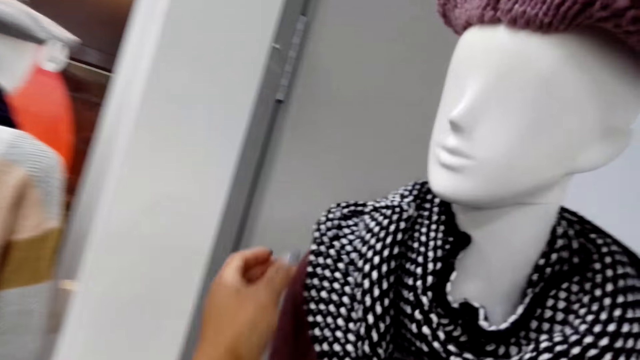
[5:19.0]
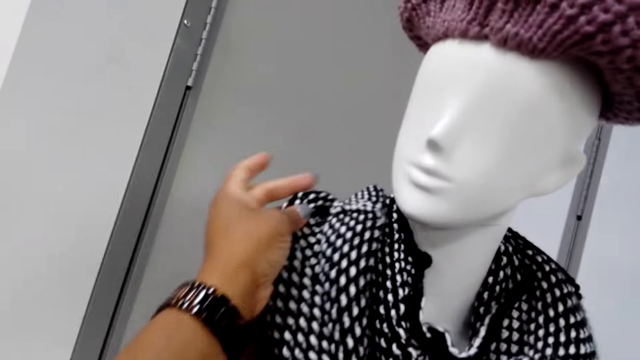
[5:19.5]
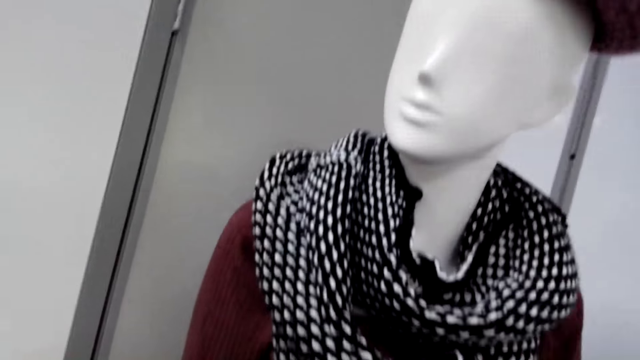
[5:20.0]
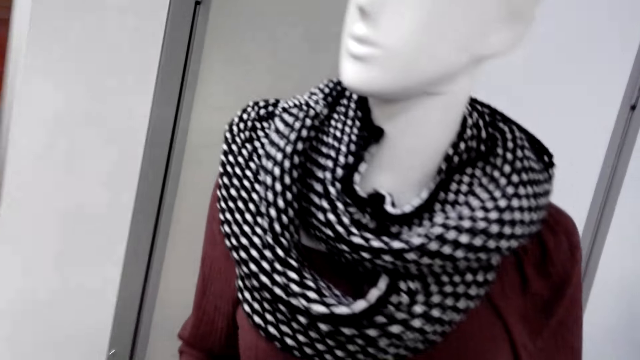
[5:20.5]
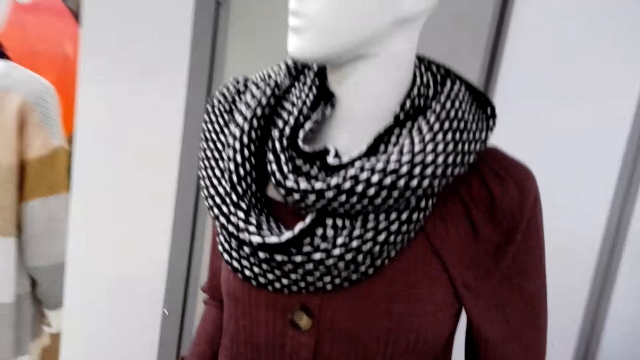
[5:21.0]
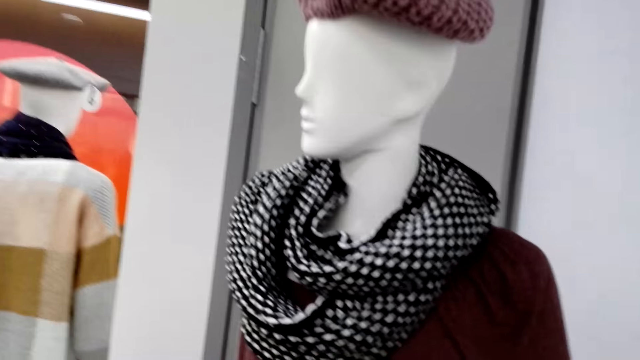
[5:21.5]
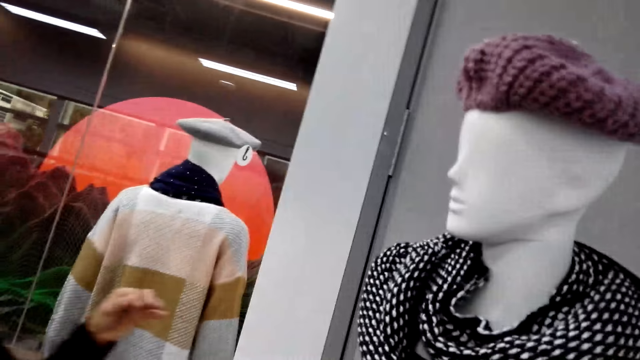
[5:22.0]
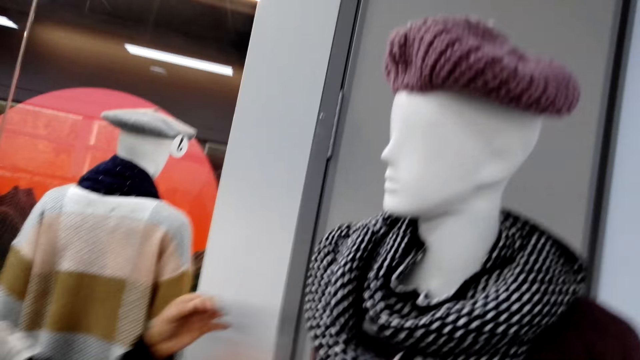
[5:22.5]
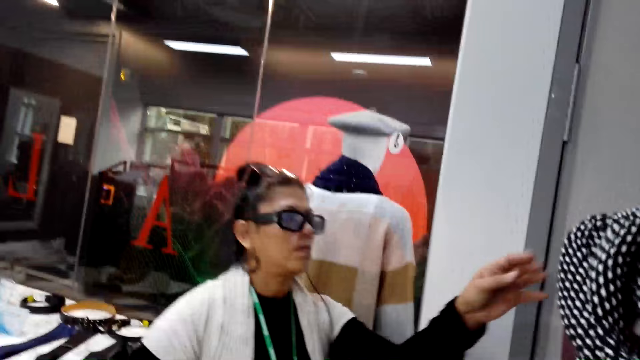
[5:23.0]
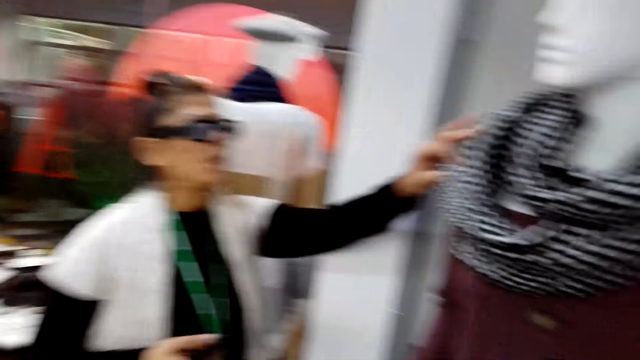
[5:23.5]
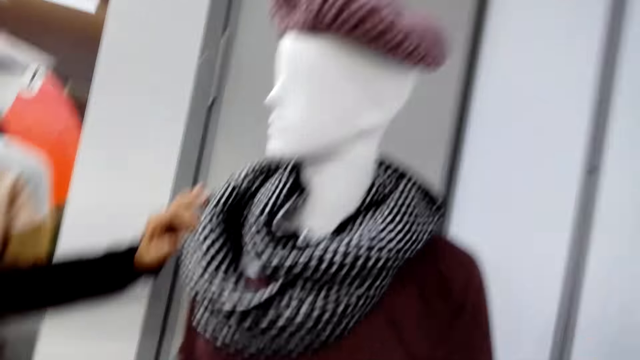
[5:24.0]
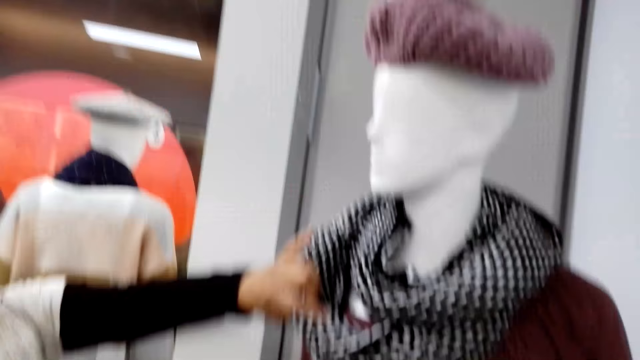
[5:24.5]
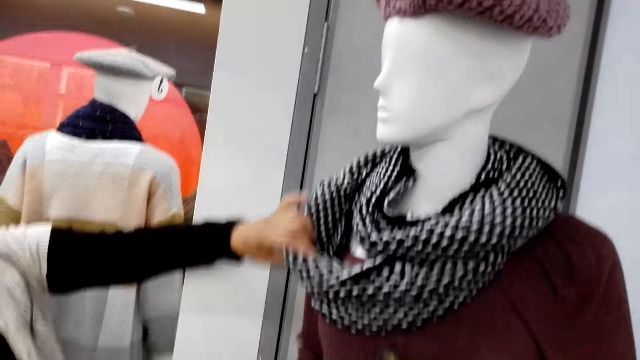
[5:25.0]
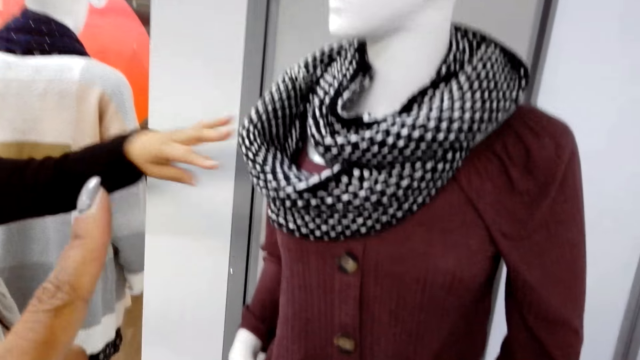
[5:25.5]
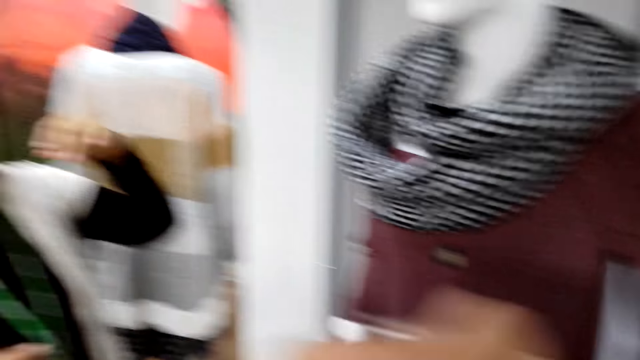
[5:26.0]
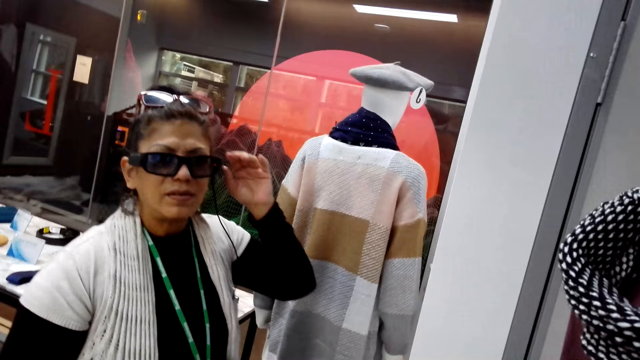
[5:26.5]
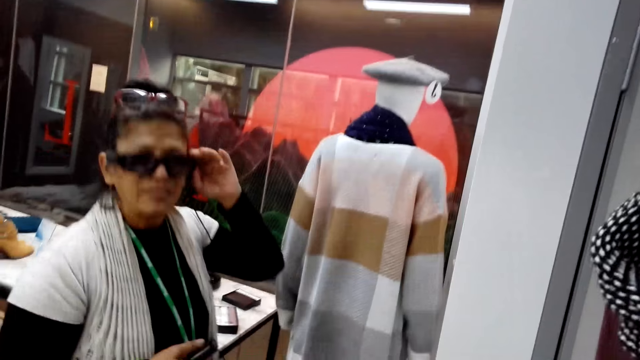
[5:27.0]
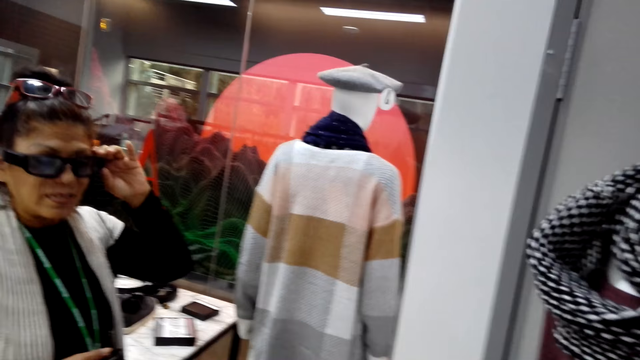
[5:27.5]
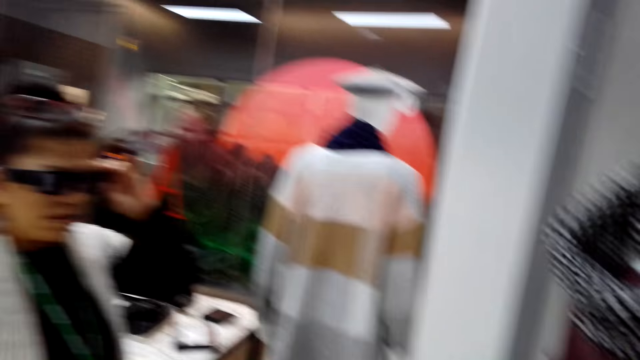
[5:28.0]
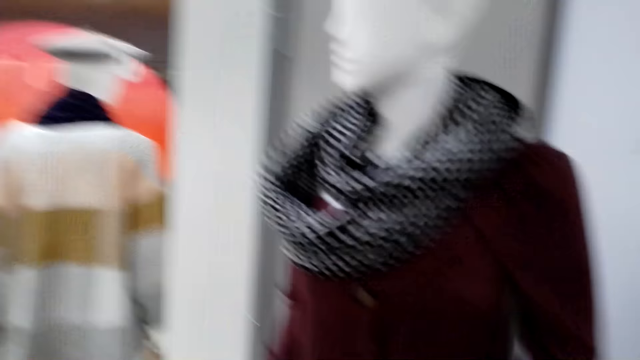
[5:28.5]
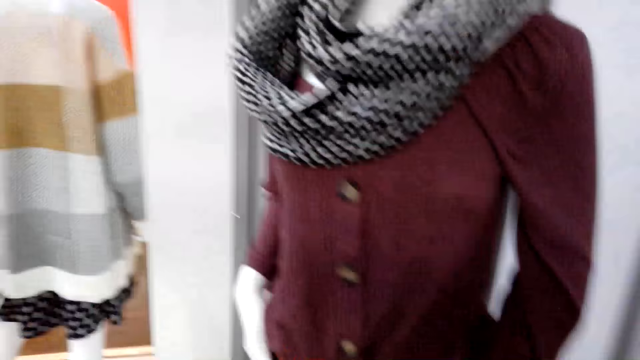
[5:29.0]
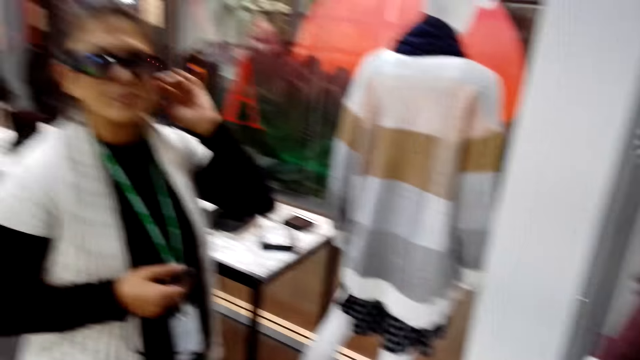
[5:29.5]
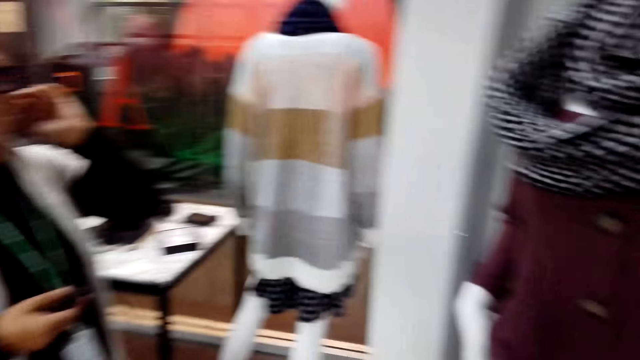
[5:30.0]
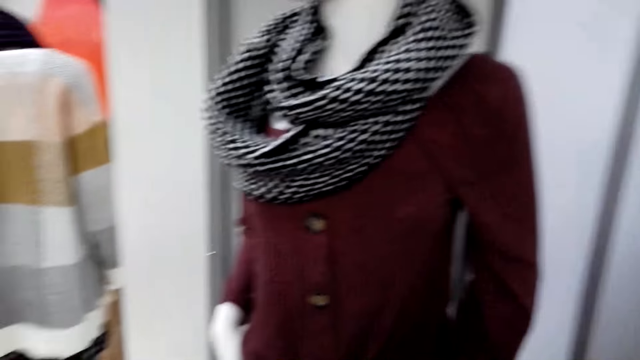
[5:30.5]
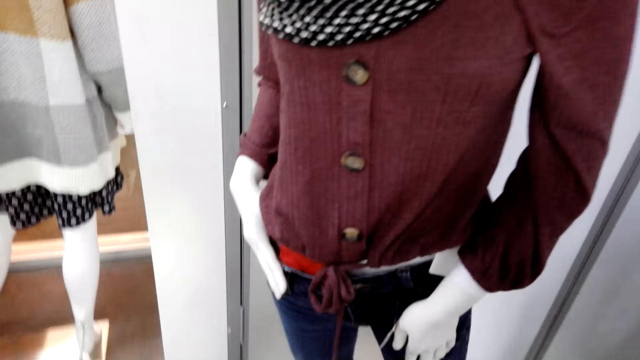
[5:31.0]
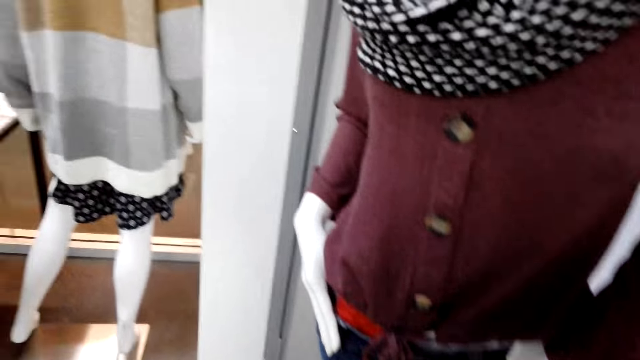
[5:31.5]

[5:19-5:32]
A woman touches the scarf on the mannequin. The camera wearer turns to the side. The woman holds the scarf. The camera wearer turns to the side. The woman holds the scarf. The camera wearer turns to the side. The woman holds glasses and nods her head. The camera wearer turns to the side.

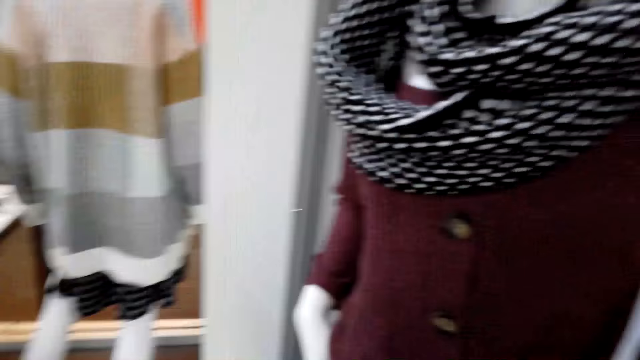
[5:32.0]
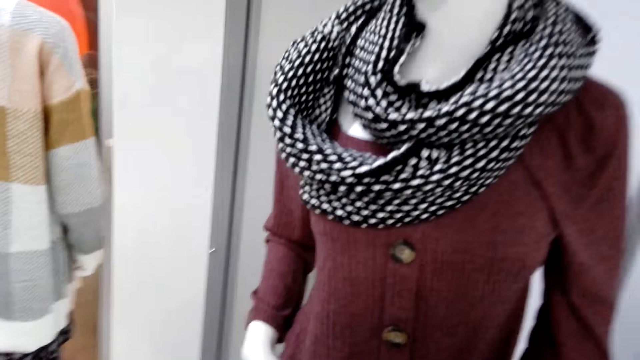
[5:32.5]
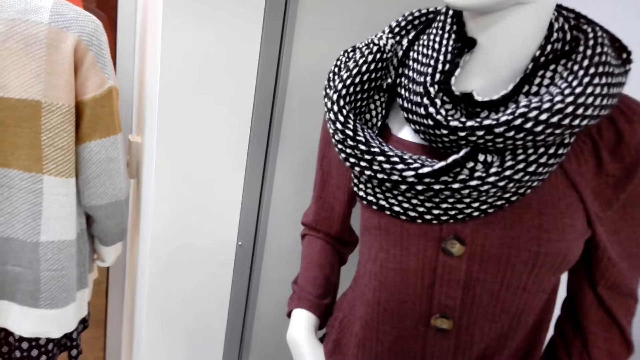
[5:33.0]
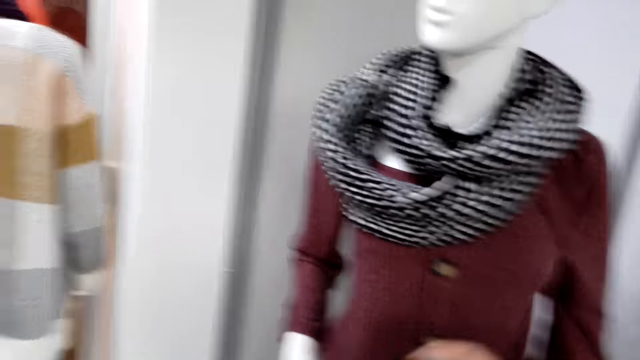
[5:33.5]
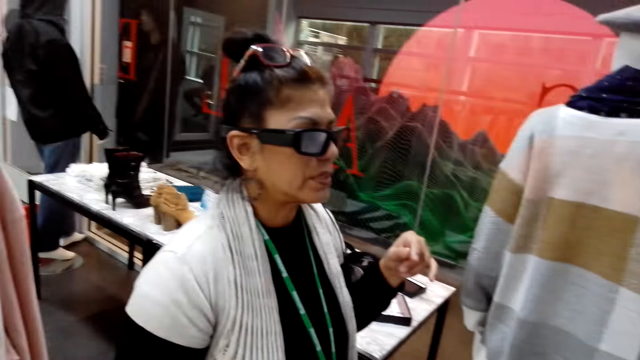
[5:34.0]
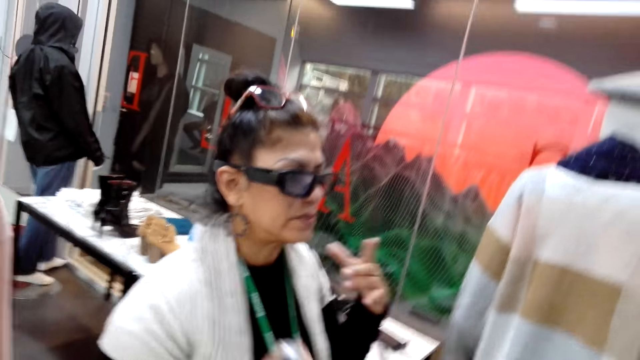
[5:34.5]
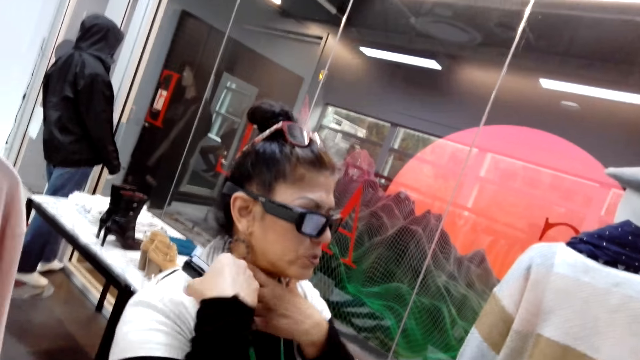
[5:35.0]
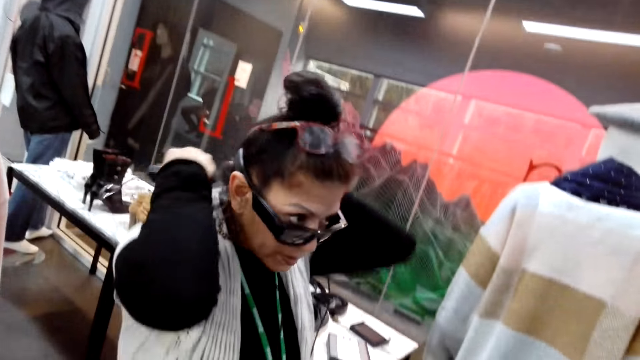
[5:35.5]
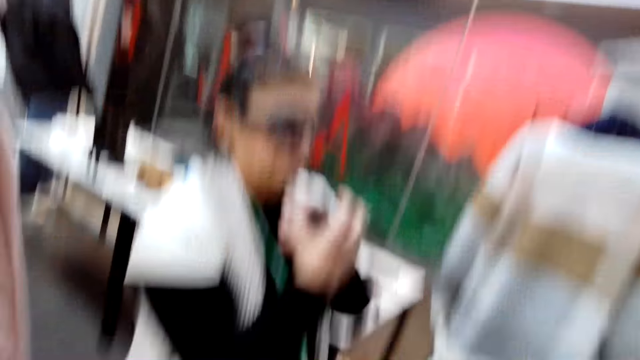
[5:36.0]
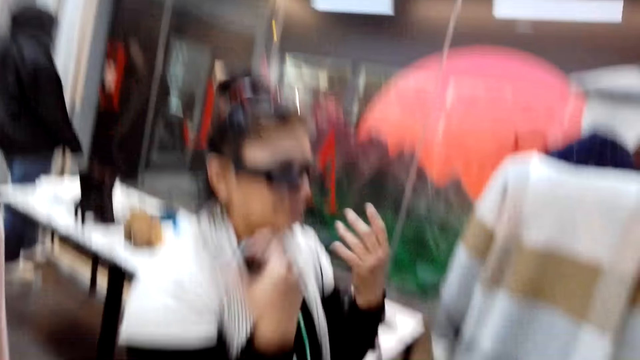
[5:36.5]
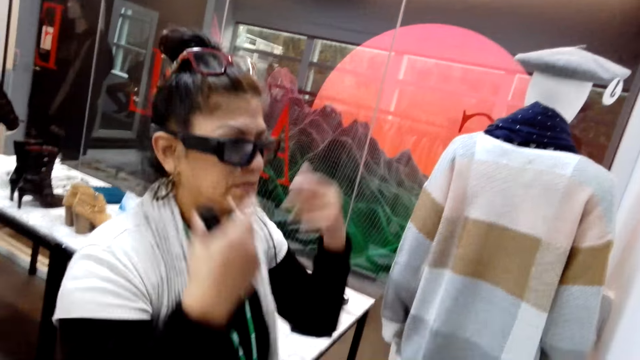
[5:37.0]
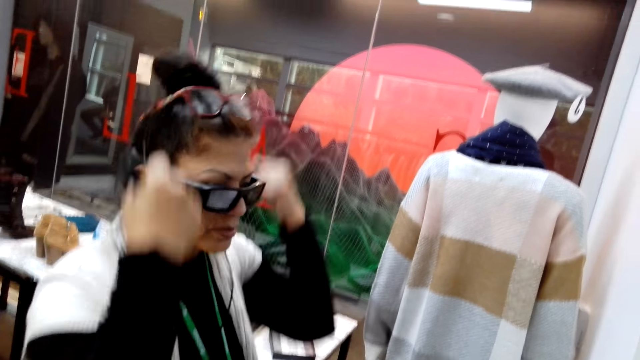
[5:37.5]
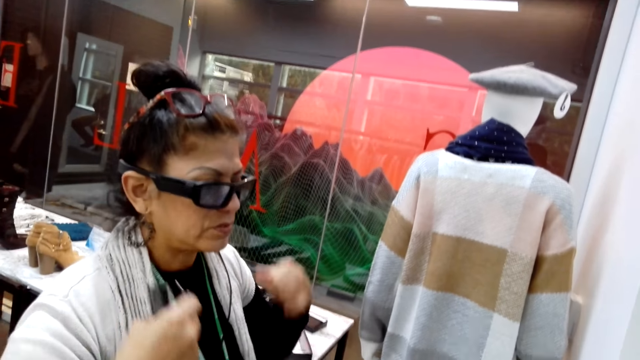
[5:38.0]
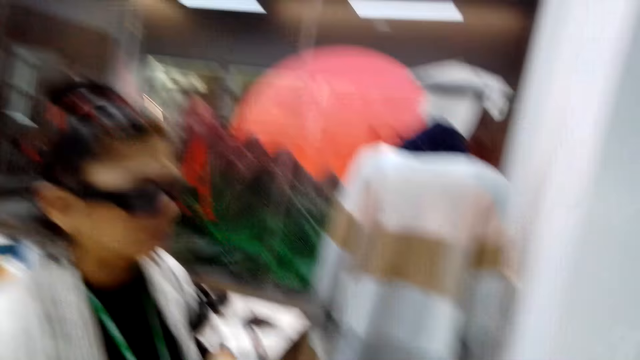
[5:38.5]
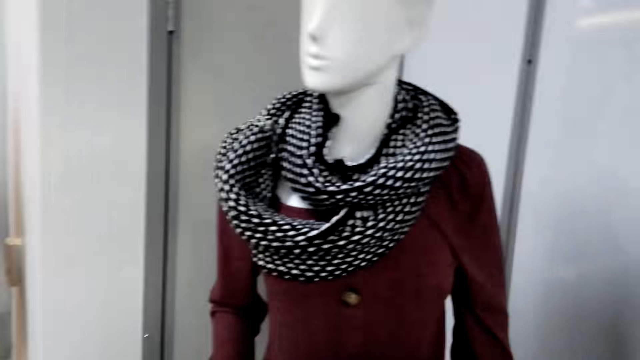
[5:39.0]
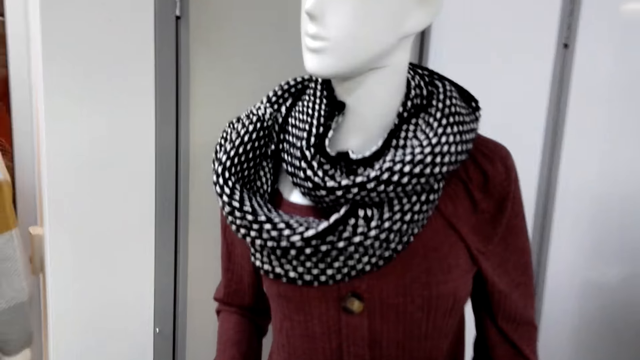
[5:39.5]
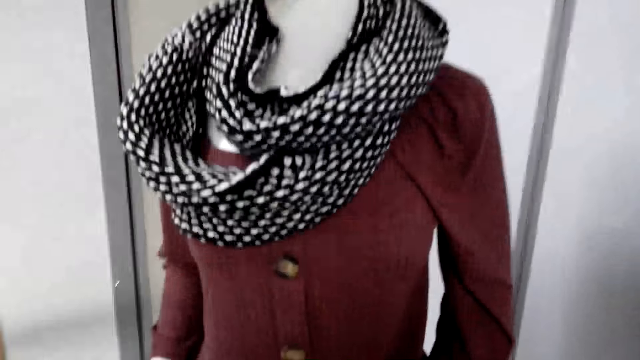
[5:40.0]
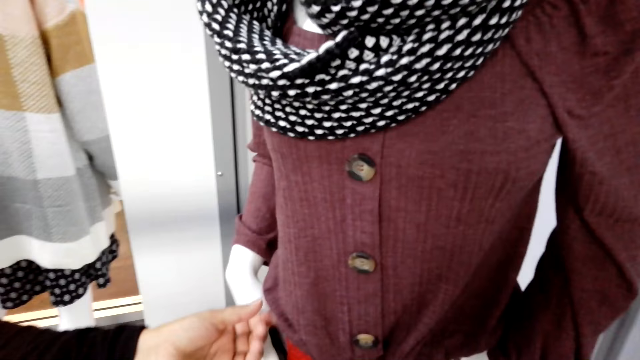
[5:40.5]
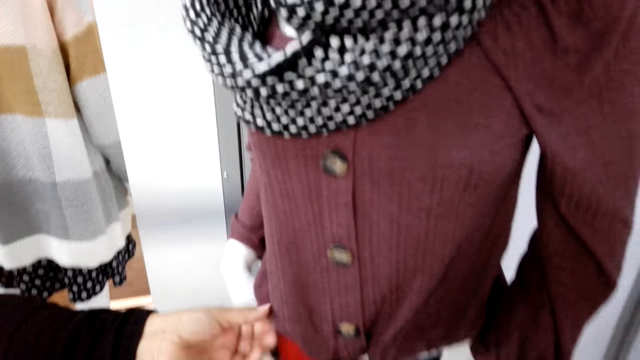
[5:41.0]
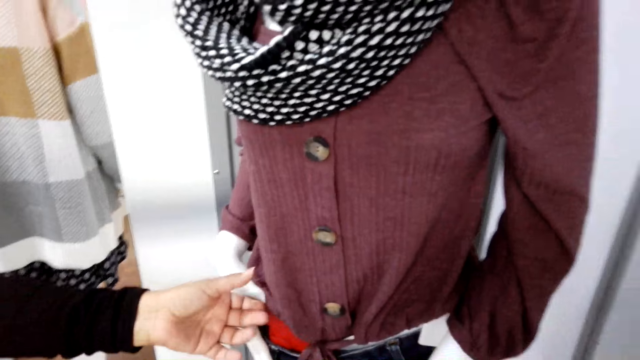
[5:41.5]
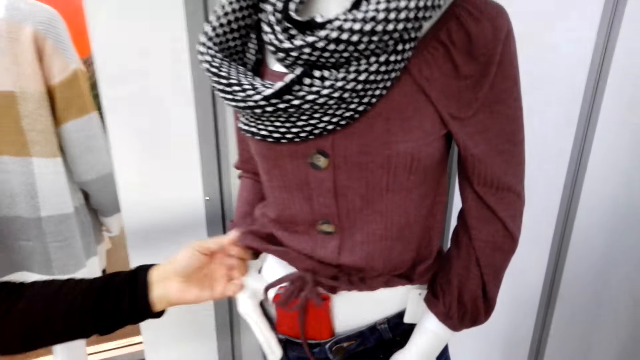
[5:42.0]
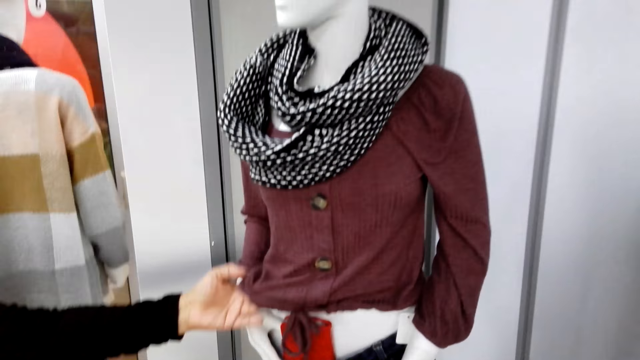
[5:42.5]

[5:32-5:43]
A woman turns to the side. She gestures with her hands. The camera wearer turns to the side. The woman touches the clothes on the mannequin and holds a cloth on the mannequin.
